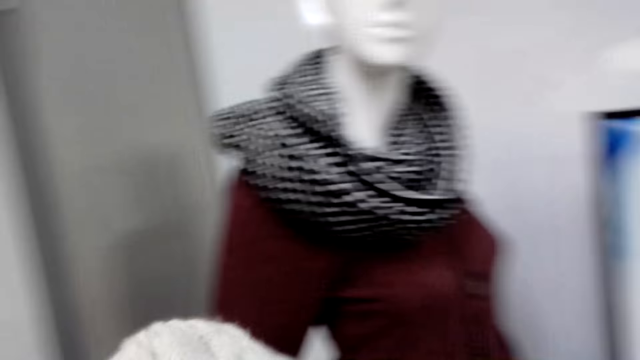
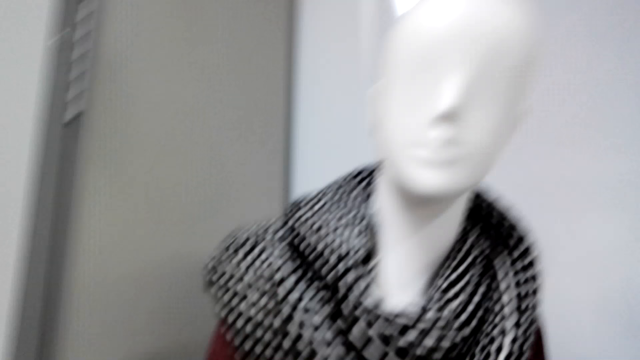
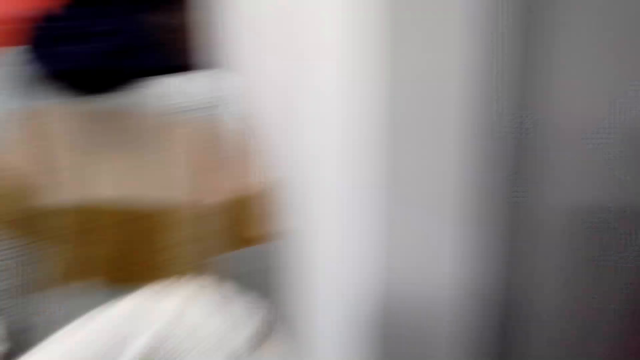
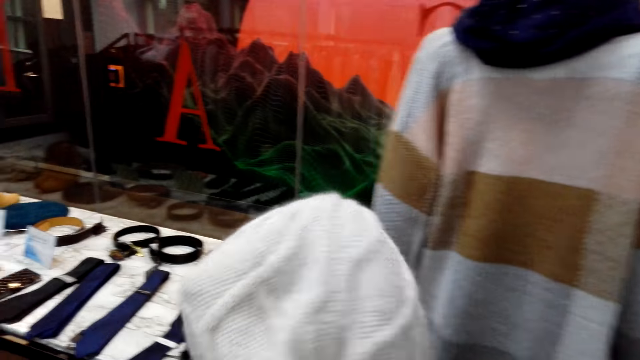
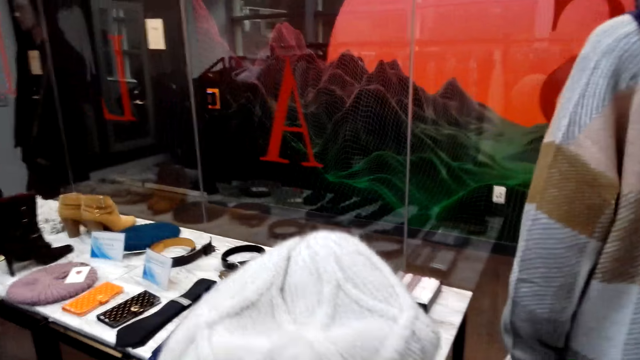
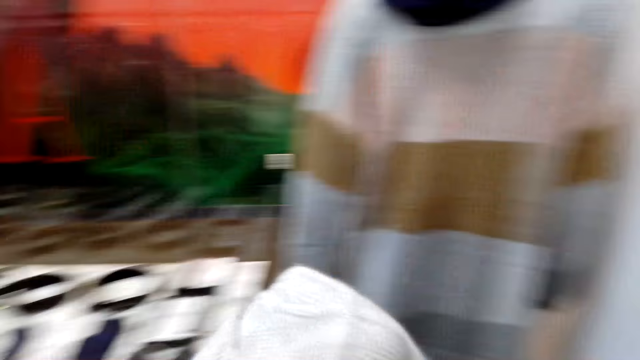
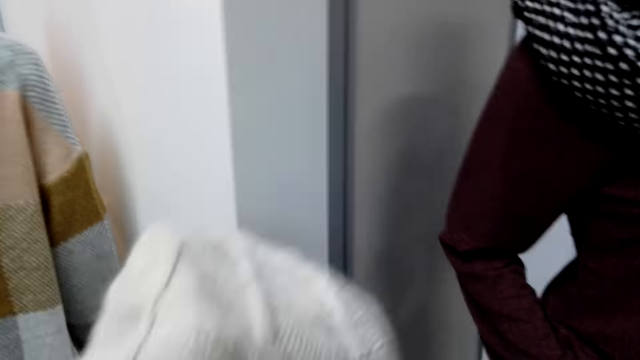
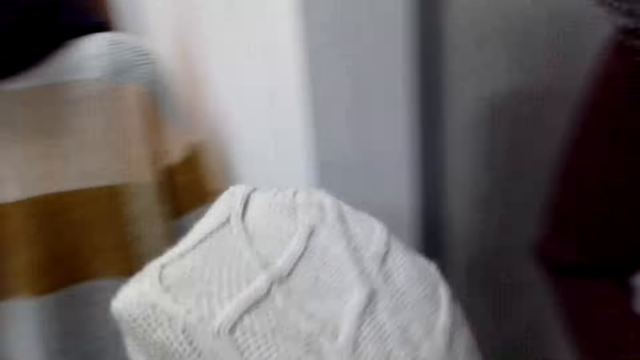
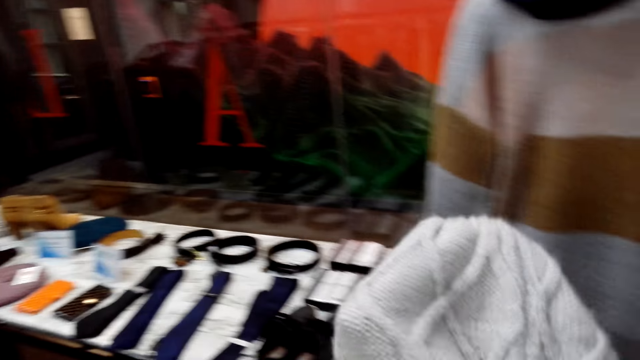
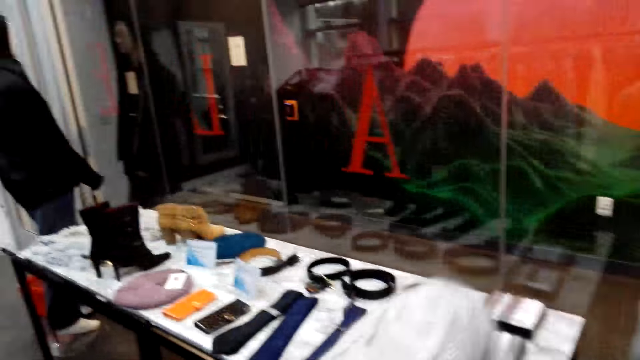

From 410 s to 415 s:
The camera wearer looks around. They walk in a cloth shop.

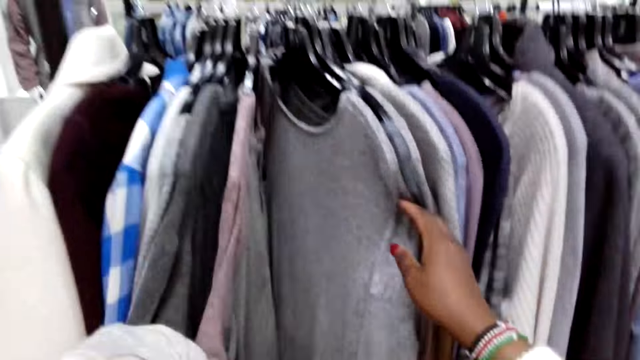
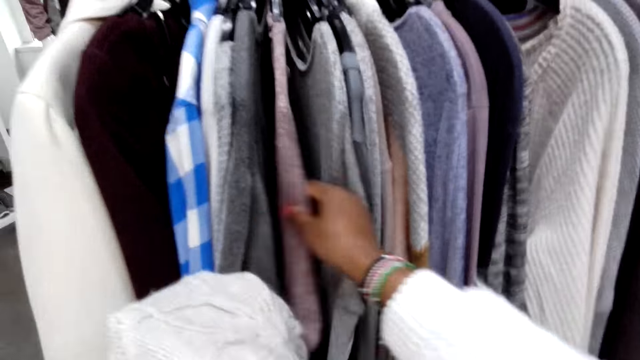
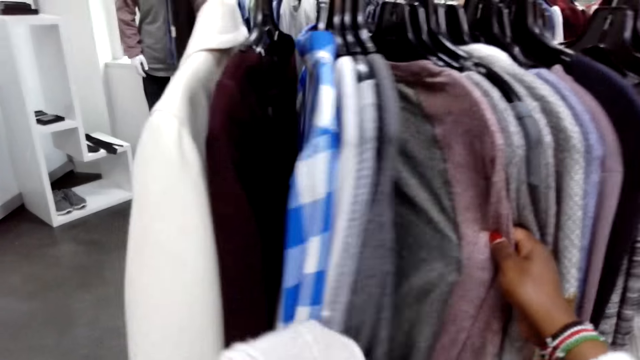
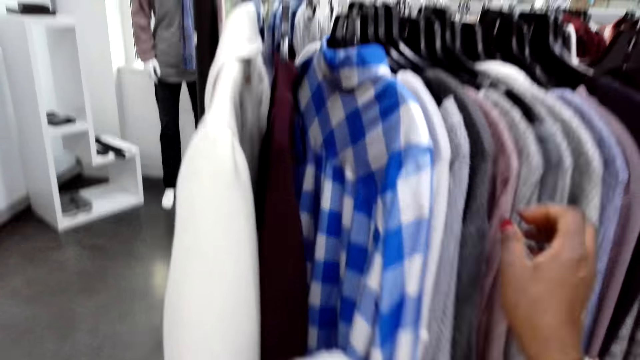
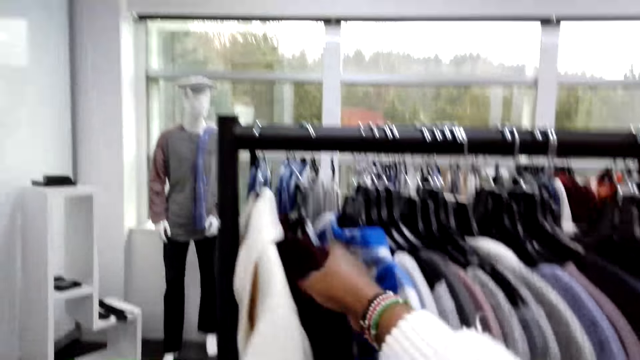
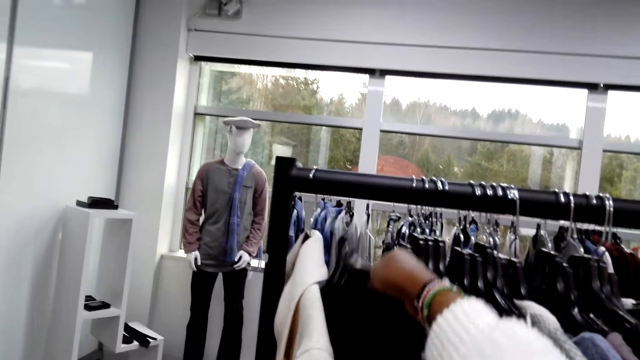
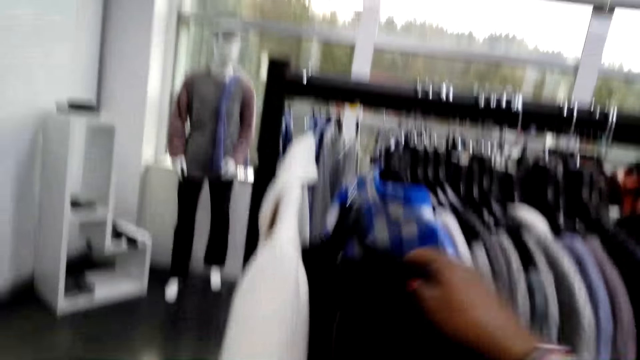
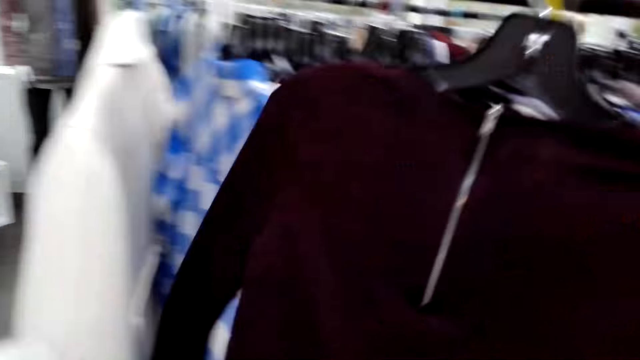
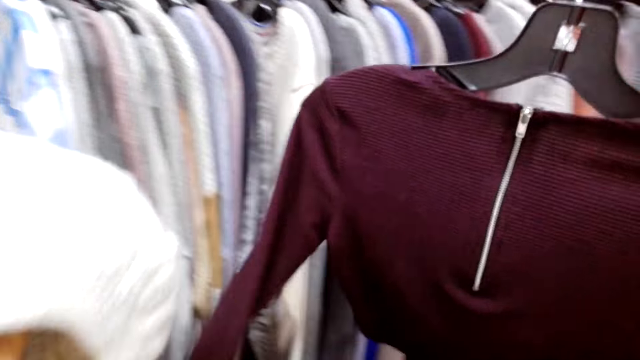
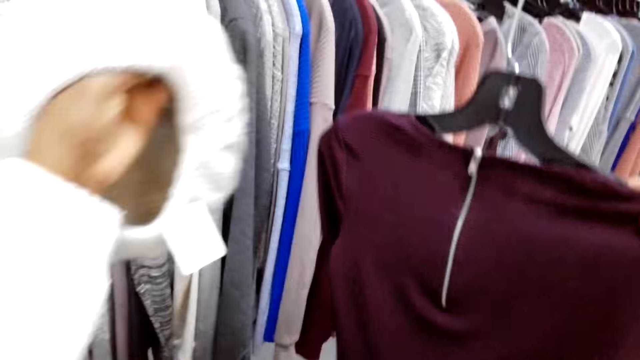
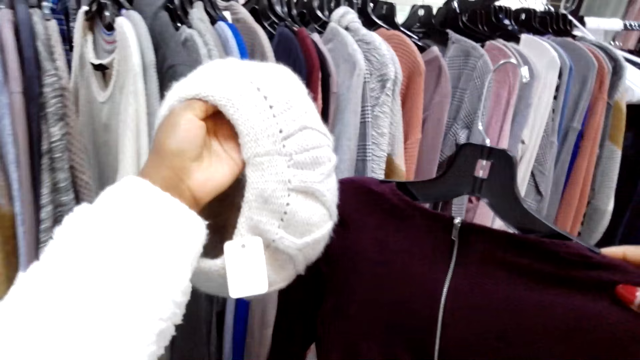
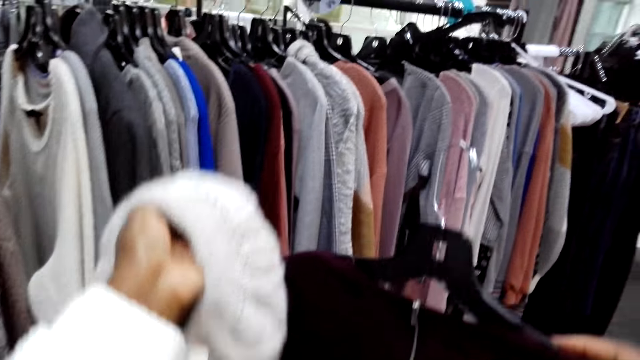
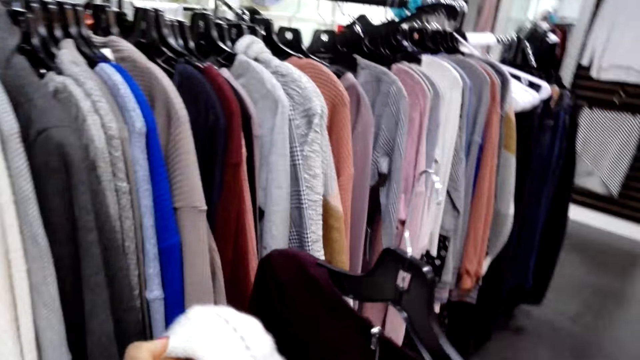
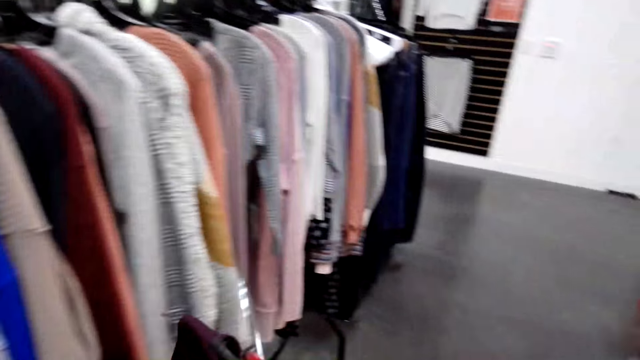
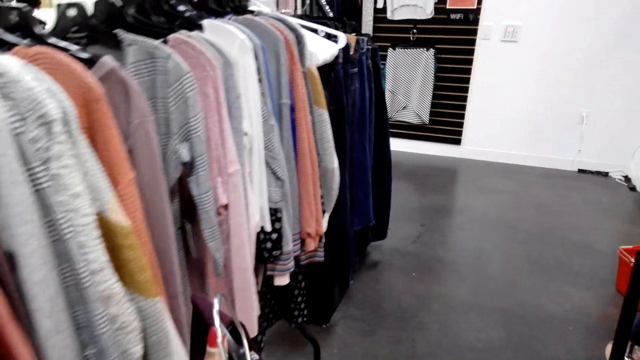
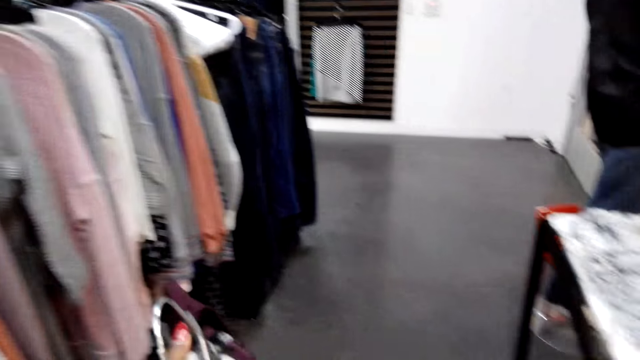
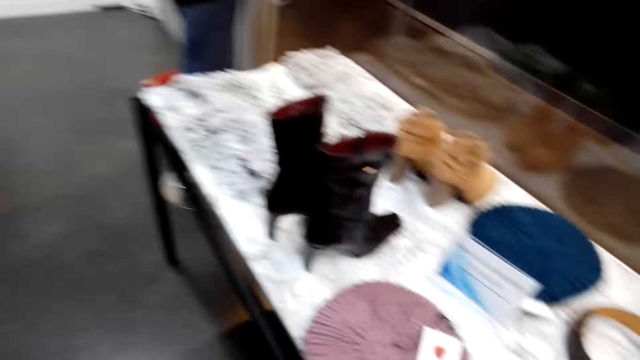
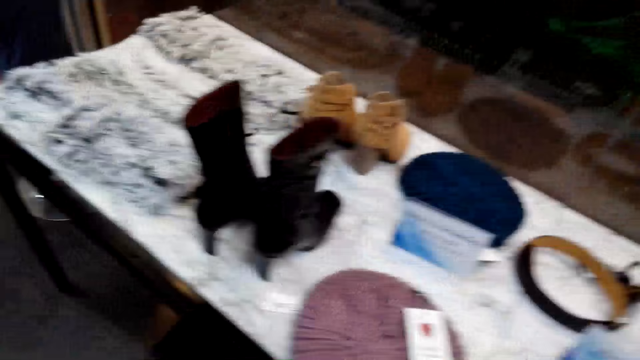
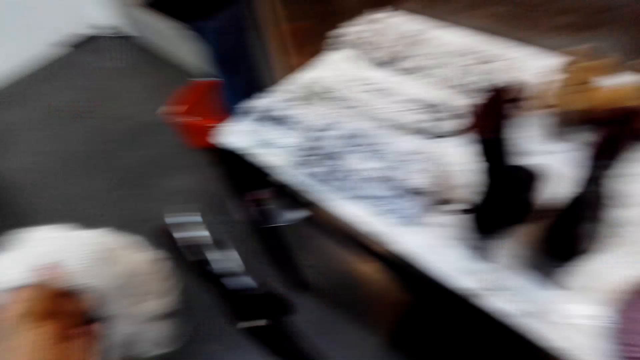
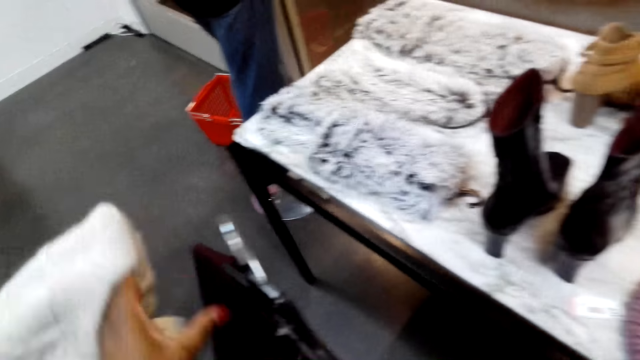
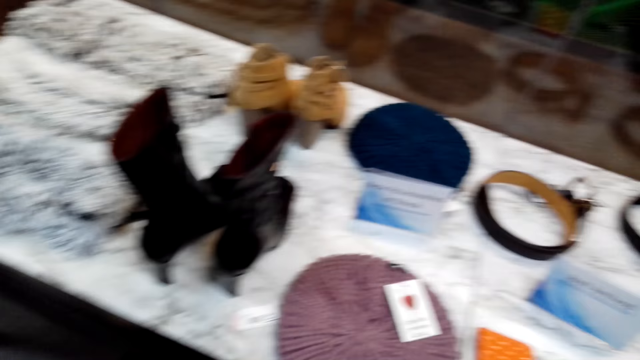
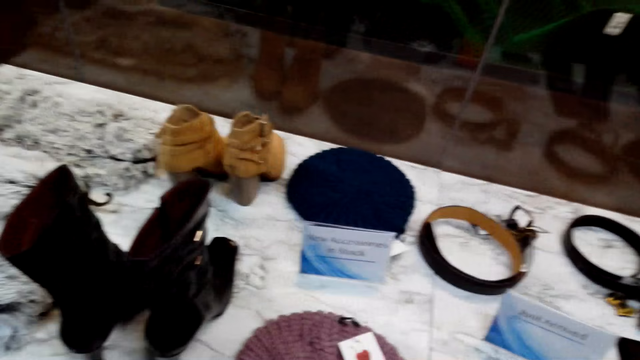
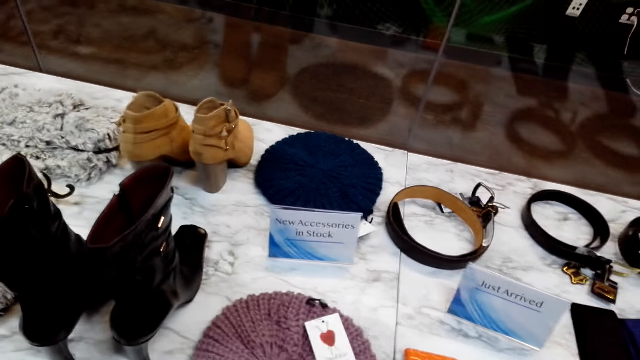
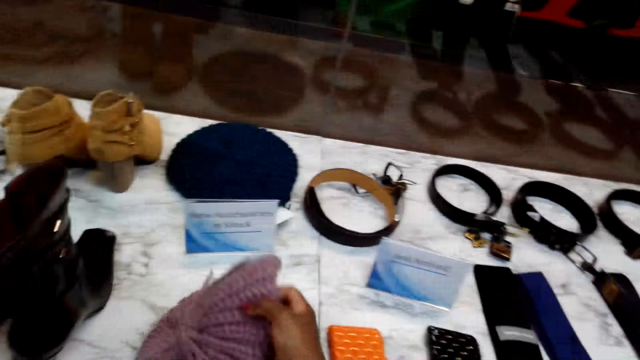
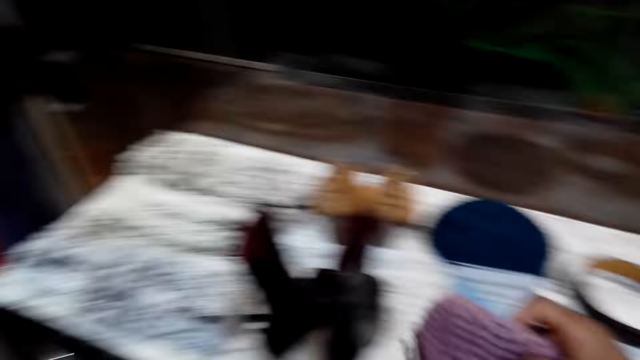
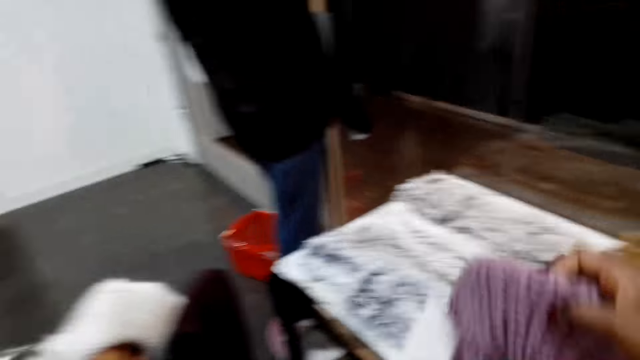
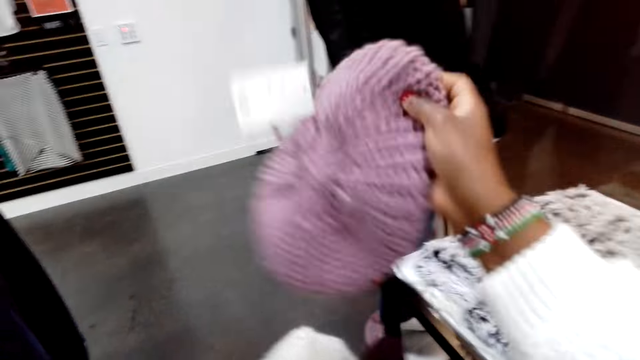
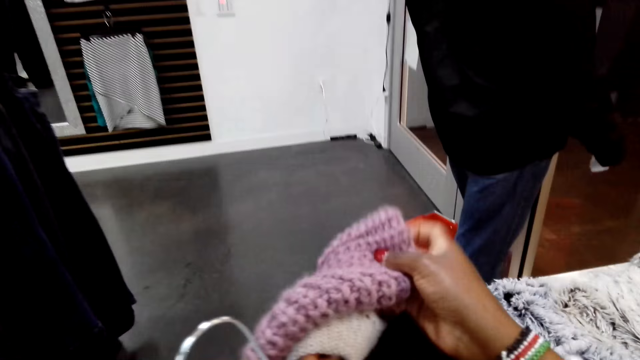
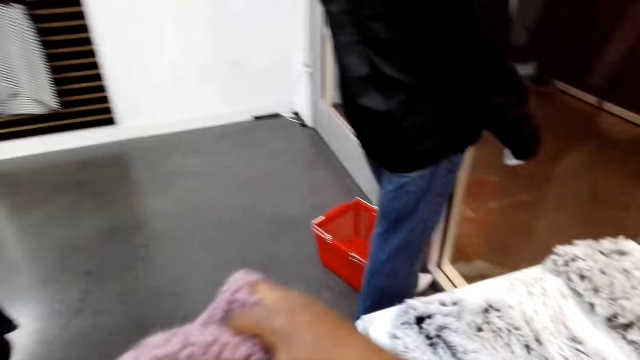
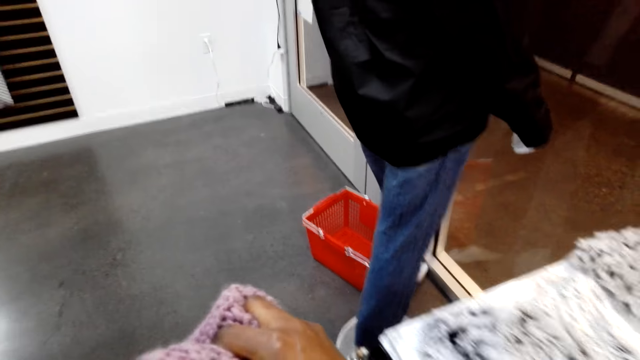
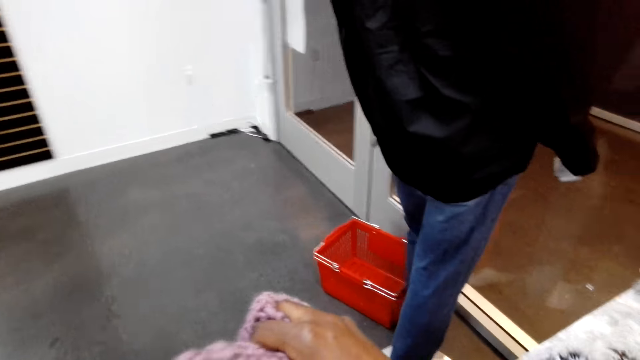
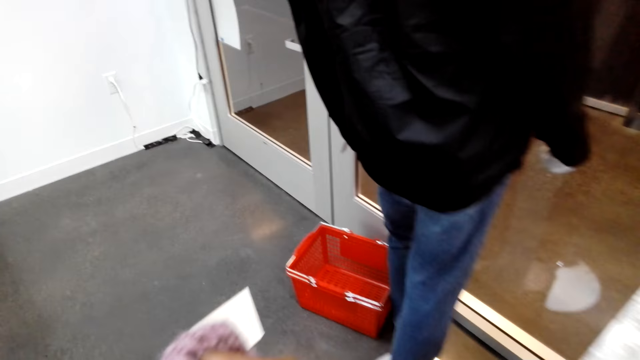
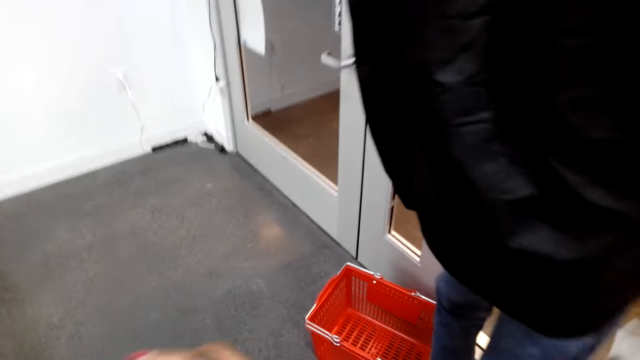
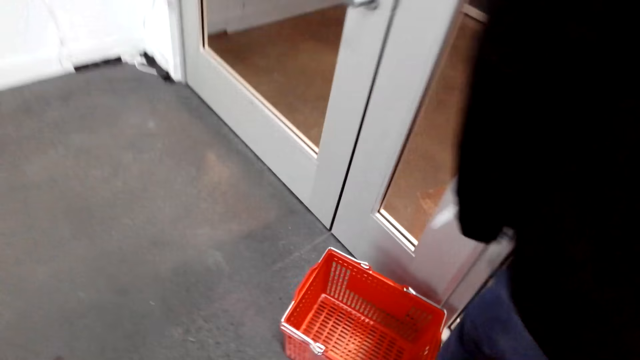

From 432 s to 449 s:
The camera wearer checks a sweater on a hanger. They pick up a blouse on a hanger. They check the blouse. They compare the hat and the blouse. They turn around. They walk to the table. They compare the hat and the blouse. They turn around. They pick up the hat on the display table. They walk in the cloth shop.
